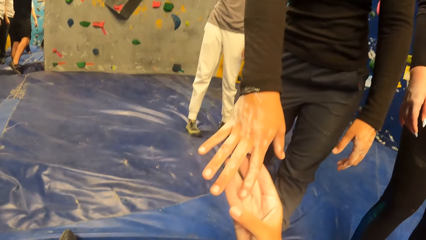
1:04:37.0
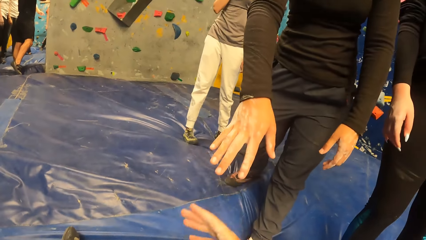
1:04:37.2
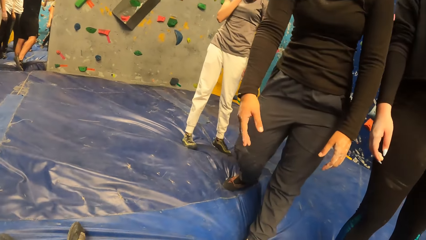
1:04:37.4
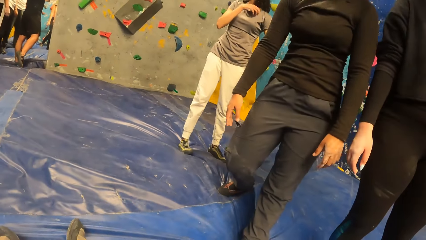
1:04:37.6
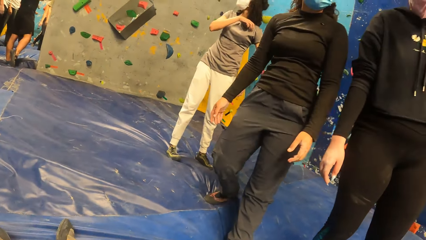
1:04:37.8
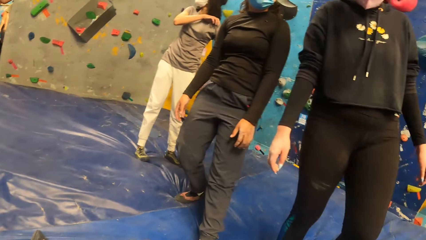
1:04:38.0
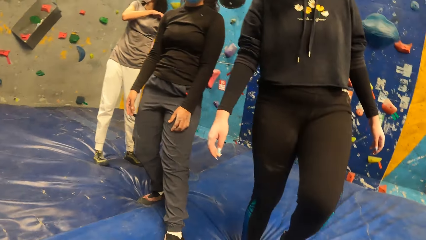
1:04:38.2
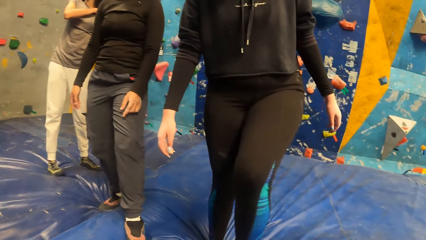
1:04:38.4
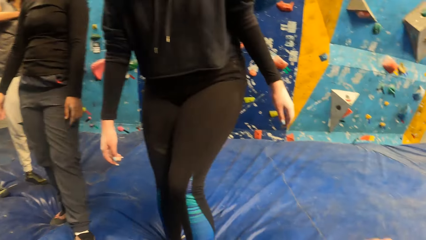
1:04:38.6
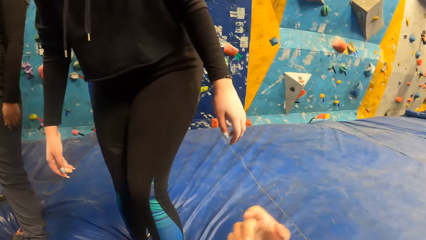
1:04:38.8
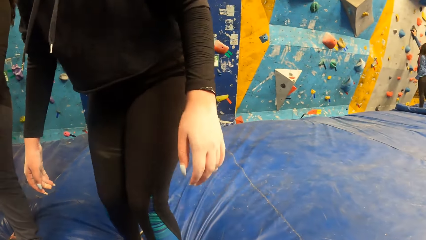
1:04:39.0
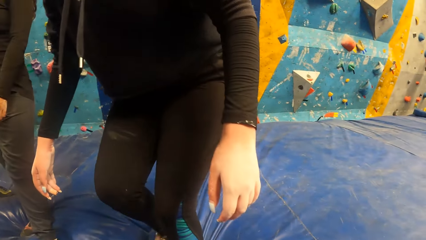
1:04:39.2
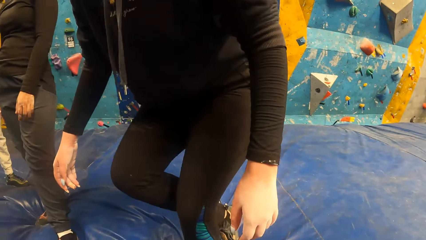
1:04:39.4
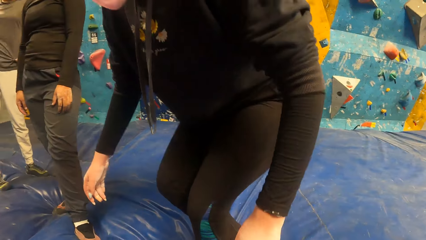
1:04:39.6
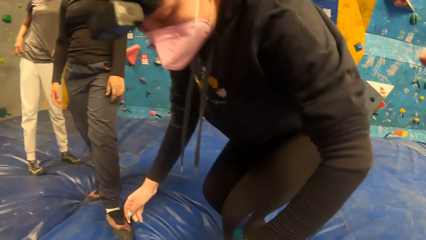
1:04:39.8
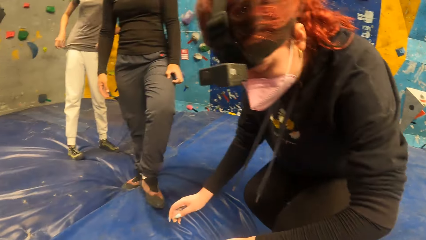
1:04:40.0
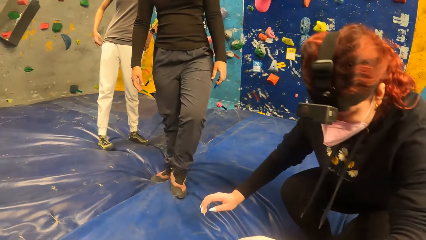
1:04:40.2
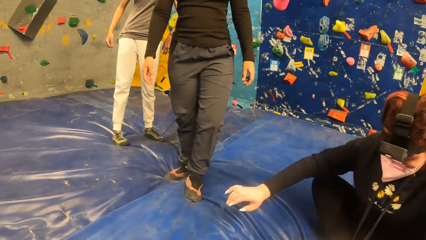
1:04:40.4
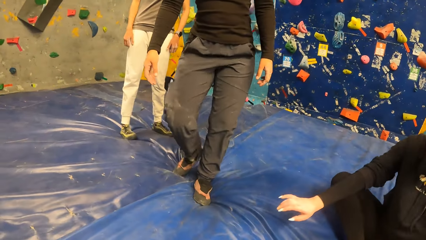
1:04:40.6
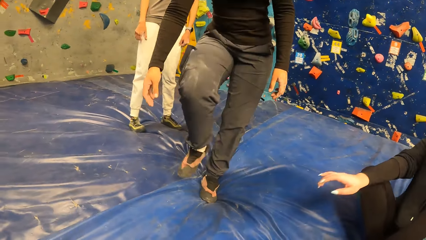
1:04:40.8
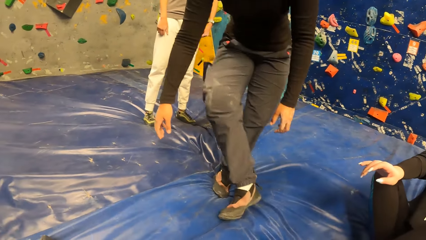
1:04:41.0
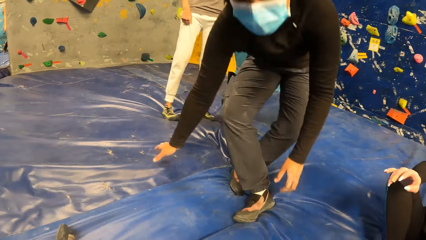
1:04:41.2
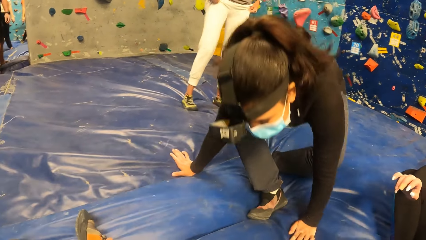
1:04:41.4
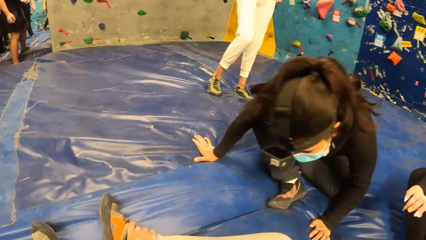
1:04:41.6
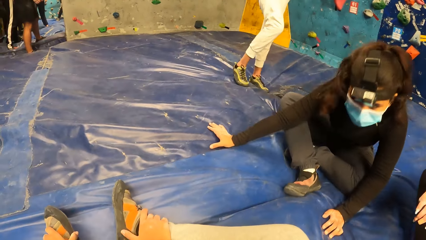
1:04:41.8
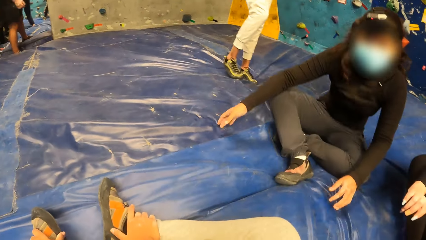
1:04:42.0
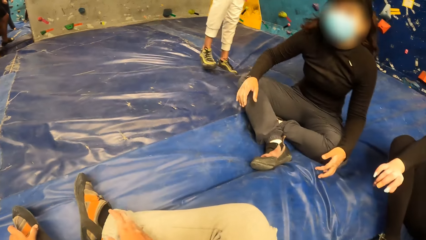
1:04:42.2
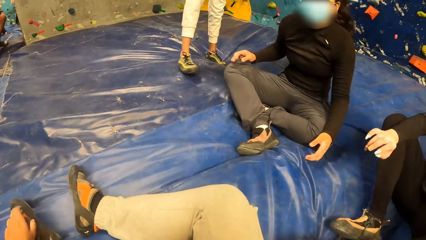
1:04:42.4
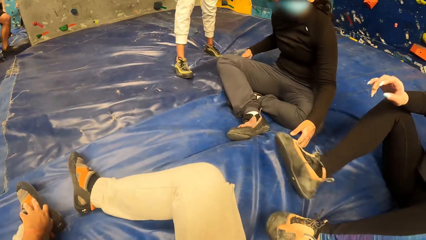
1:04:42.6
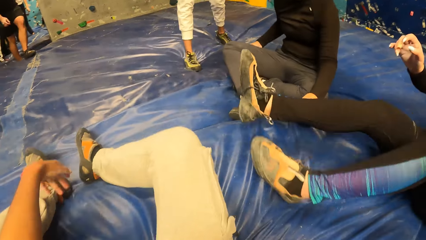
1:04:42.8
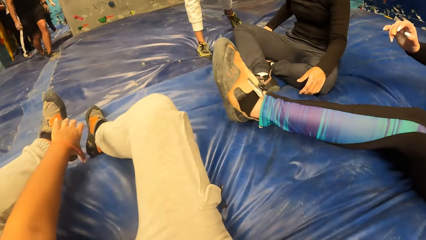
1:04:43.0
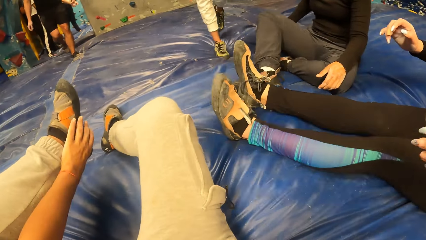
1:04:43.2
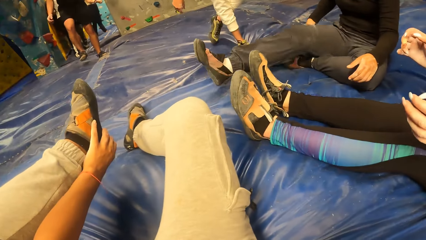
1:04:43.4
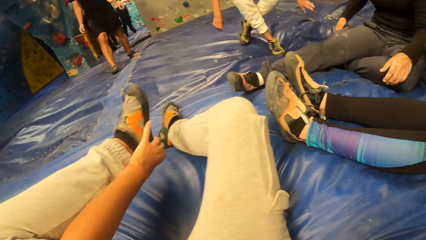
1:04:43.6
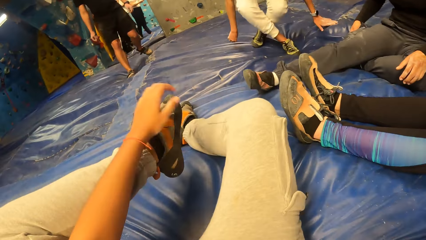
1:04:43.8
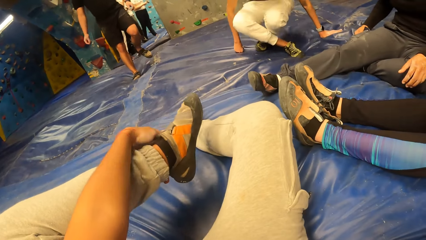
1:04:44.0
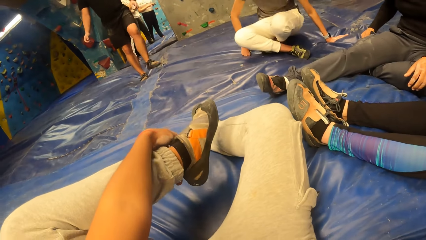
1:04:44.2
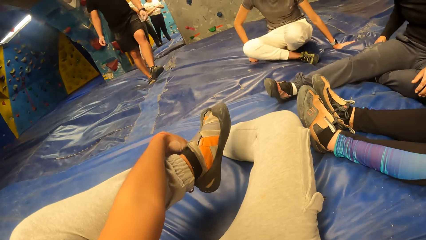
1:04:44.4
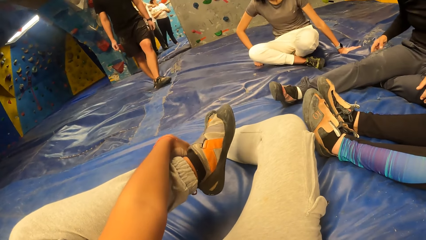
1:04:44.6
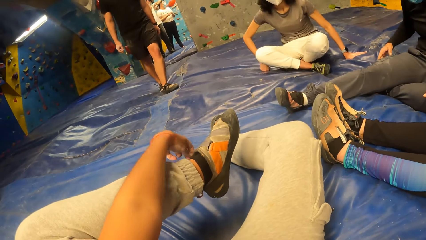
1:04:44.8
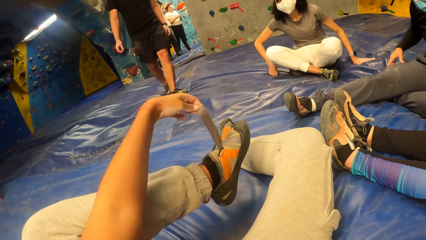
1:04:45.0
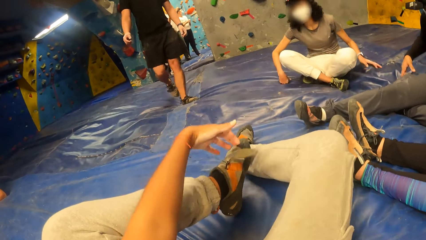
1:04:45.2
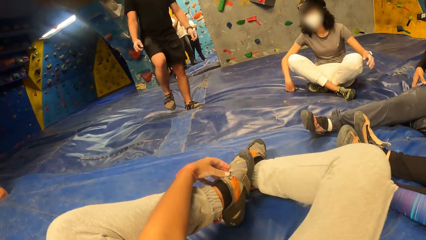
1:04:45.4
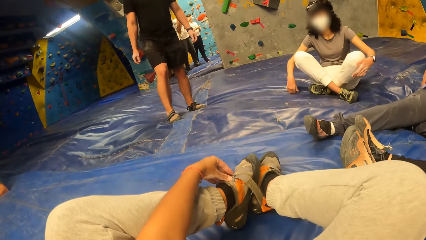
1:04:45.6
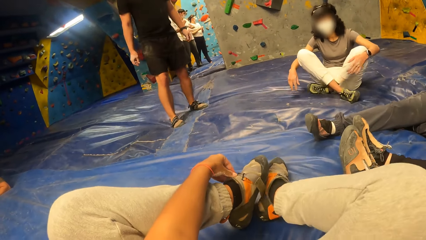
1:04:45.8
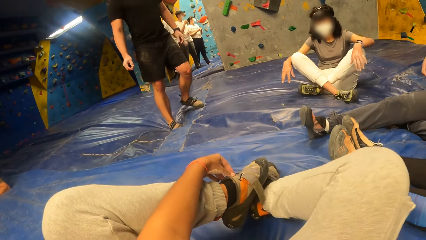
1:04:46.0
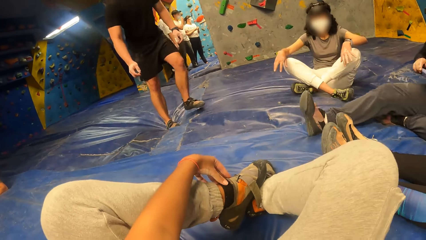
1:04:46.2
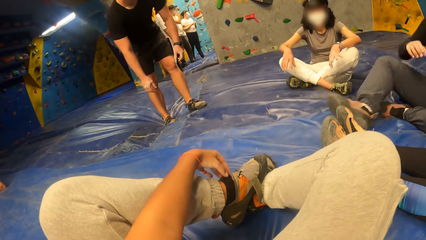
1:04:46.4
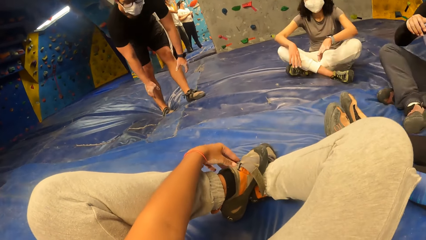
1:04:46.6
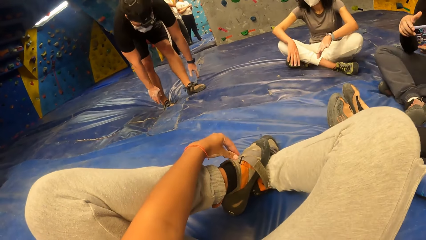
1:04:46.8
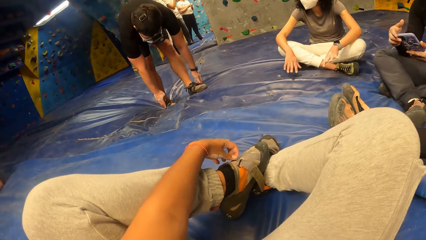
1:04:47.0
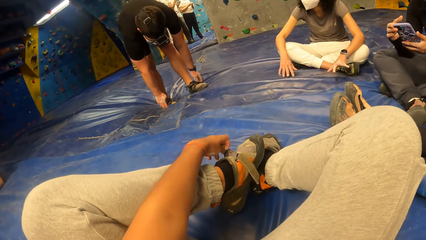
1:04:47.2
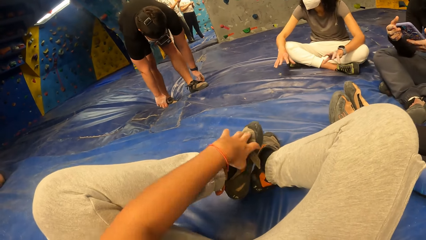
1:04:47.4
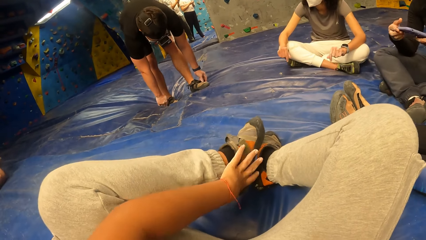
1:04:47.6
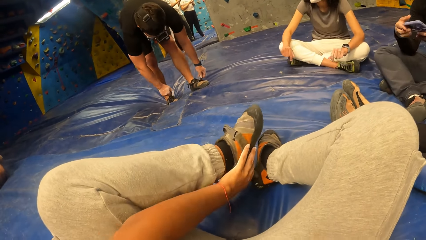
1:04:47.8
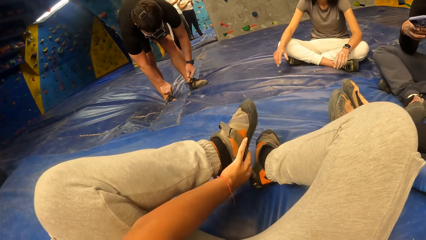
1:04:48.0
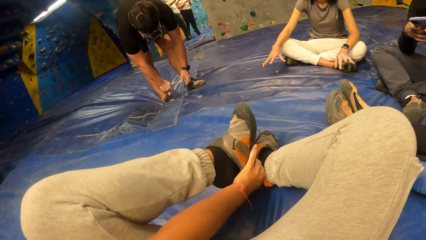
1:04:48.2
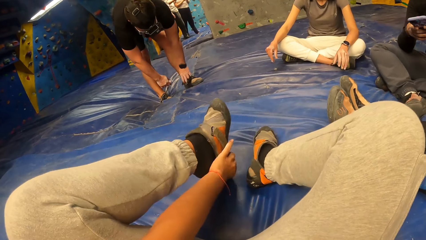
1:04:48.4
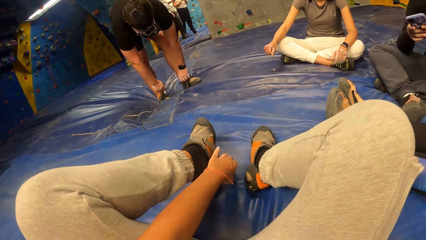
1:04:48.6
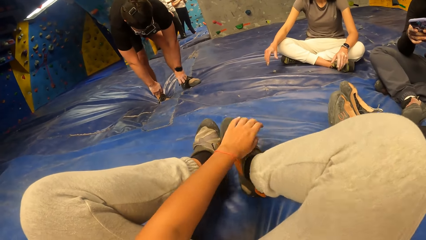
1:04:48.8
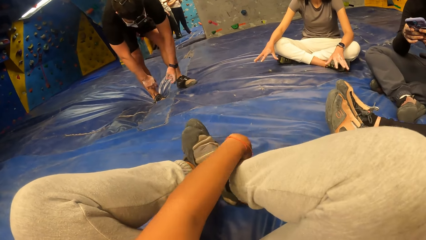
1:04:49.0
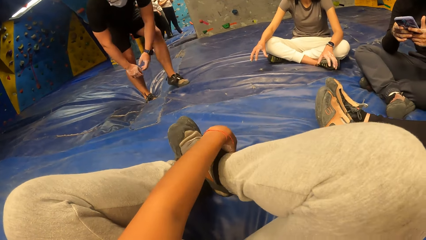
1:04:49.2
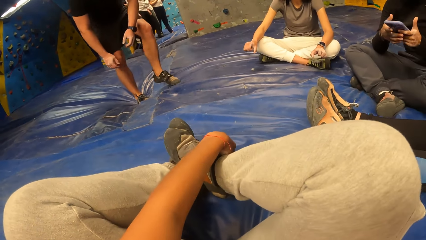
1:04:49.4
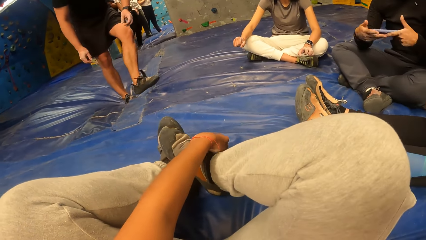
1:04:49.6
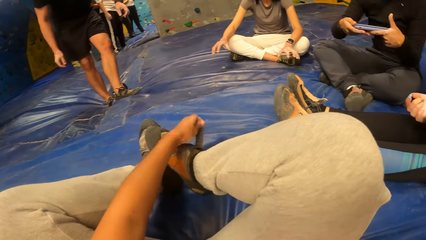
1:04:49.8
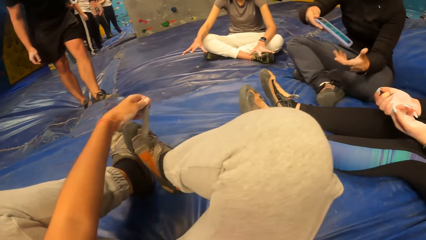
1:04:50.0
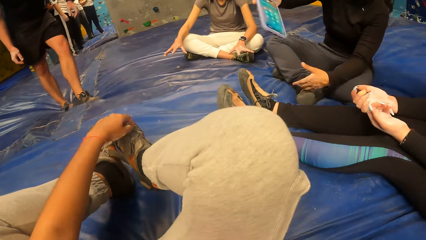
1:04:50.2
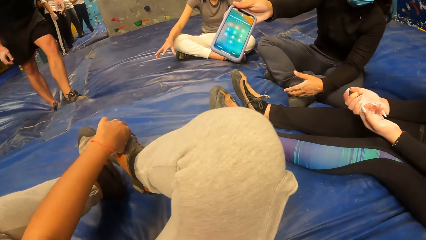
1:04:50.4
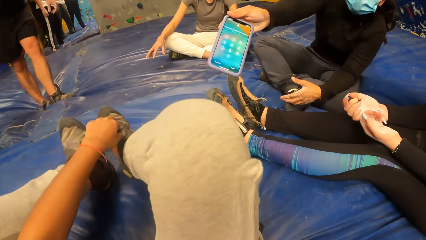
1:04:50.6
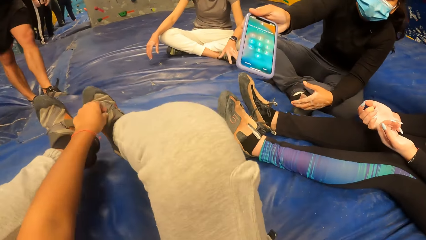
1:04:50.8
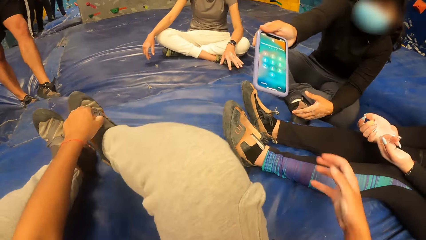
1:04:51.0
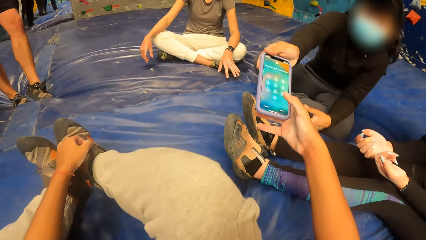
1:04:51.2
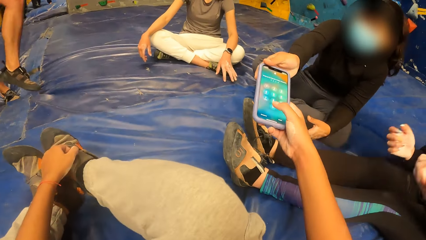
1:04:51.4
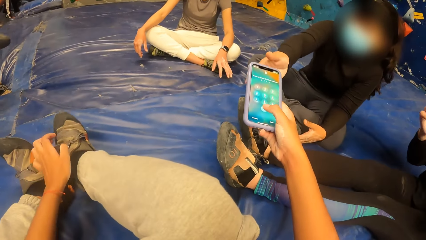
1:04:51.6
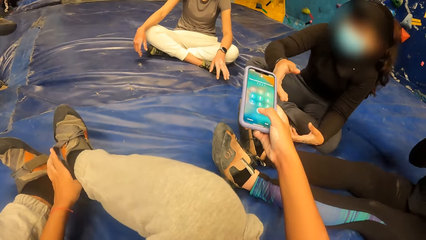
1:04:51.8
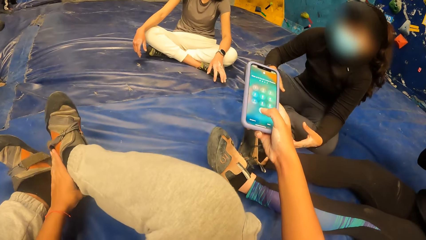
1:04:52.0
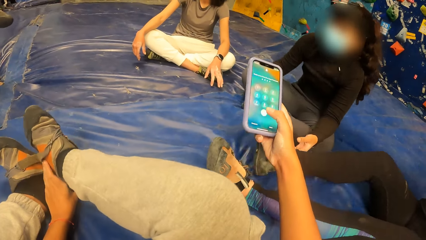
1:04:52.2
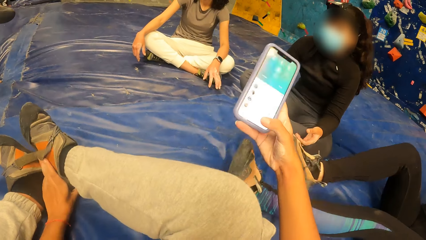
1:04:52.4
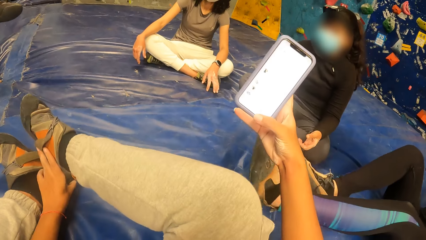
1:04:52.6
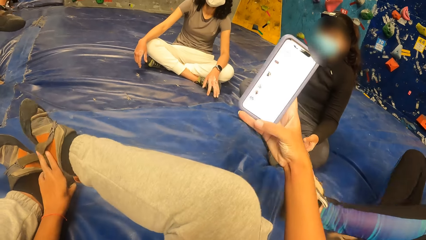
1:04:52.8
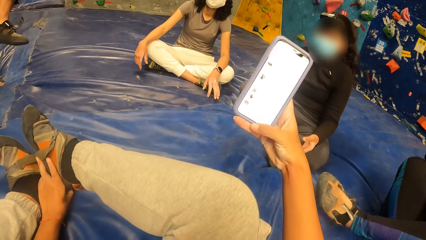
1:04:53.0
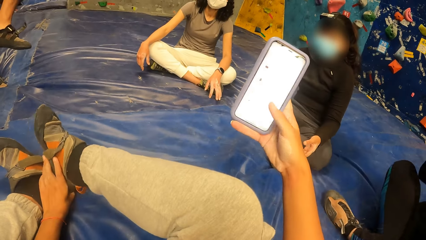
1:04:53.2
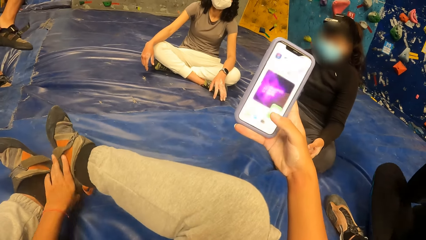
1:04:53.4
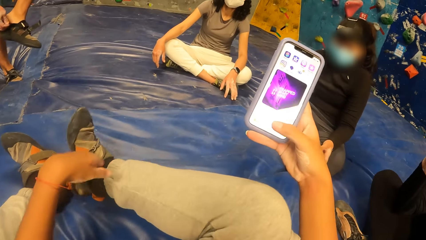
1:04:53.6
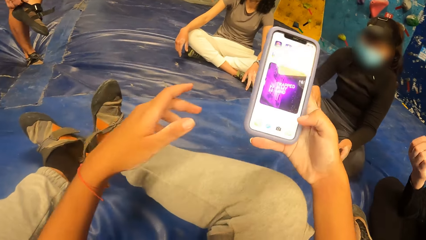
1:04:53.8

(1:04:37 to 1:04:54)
The camera wearer moves hands down. She looks around and moves hand. The woman sits on the floor of the bouldering gym. The camera wearer looks around. Another woman sits on the floor of the bouldering gym. The camera wearer moves hands. She loosens her shoe with her left hand. She holds the shoe, lifts left hand, lifts leg up, lifts hand up and holds the shoe. She interacts with another woman. She opens the shoe. She moves the hand, removes the shoe and loosens her shoe with her left hand. She holds the shoe. She moves left leg up and moves right hand forward. She takes a mobile phone from the second woman with her right hand. She moves legs down. She taps the phone. She operates the mobile phone with her right hand. She removes the shoe.
